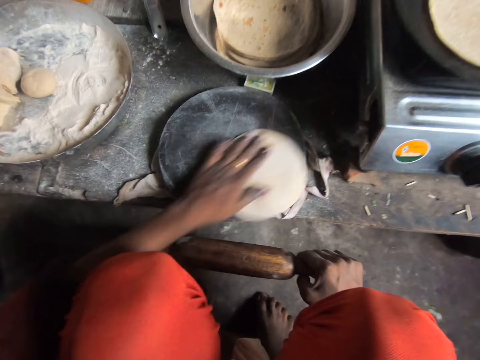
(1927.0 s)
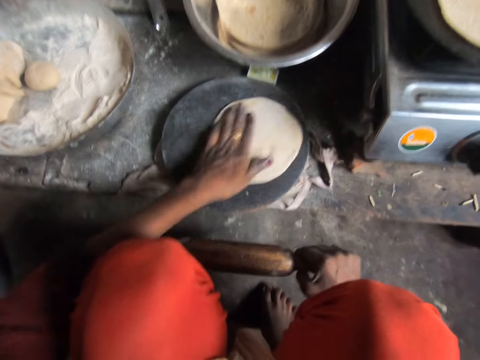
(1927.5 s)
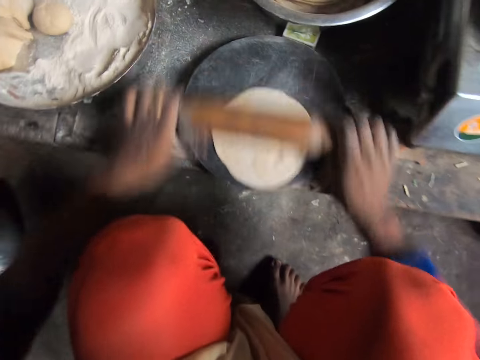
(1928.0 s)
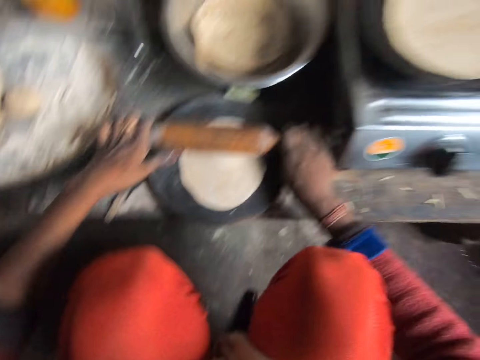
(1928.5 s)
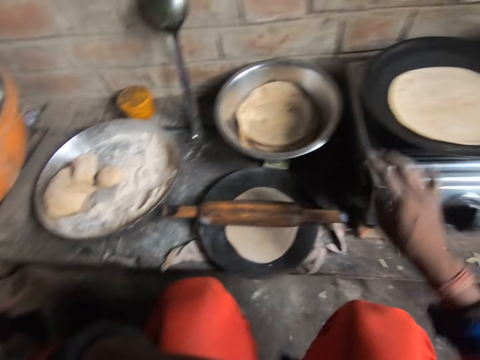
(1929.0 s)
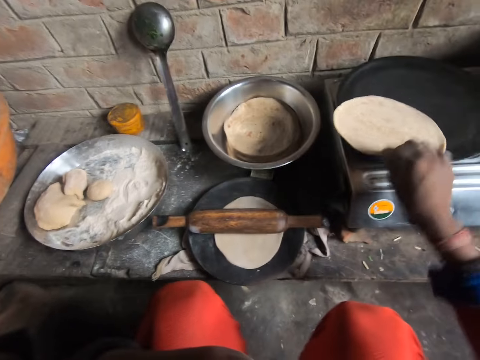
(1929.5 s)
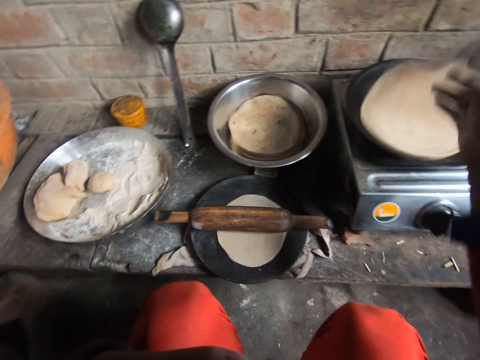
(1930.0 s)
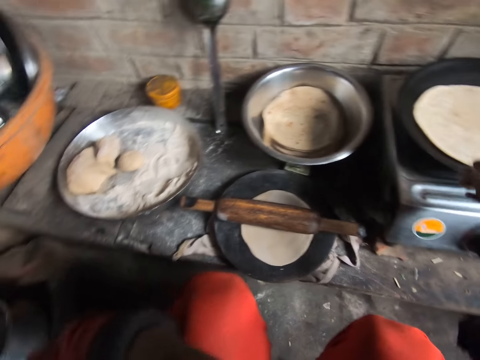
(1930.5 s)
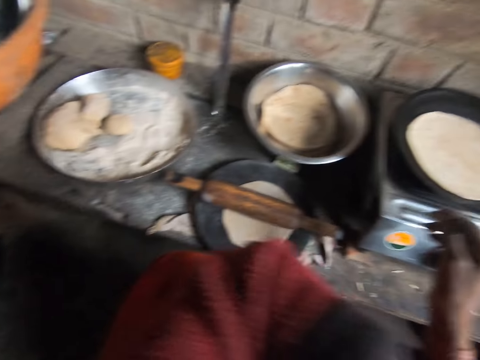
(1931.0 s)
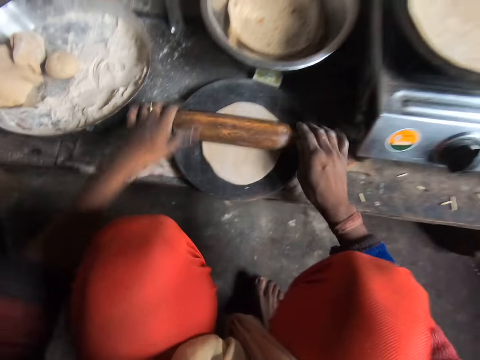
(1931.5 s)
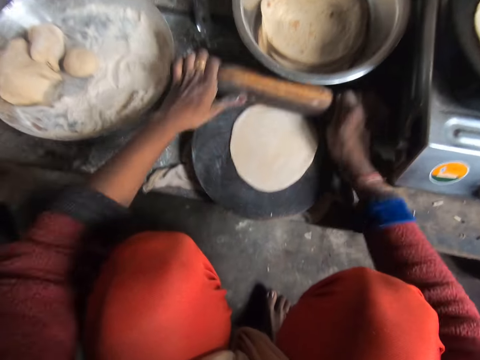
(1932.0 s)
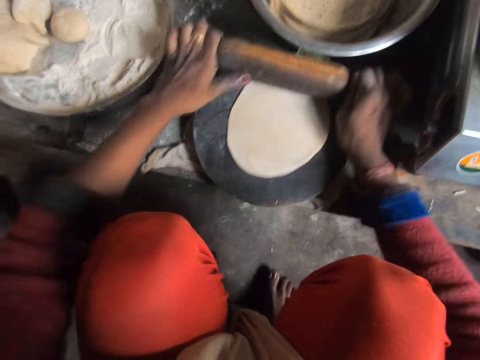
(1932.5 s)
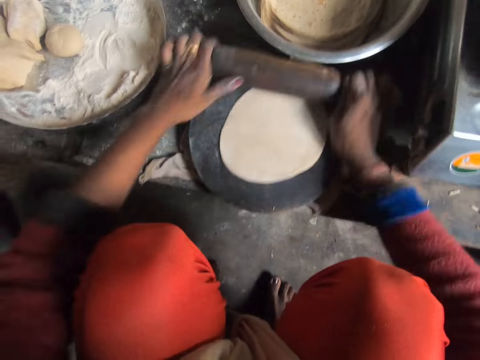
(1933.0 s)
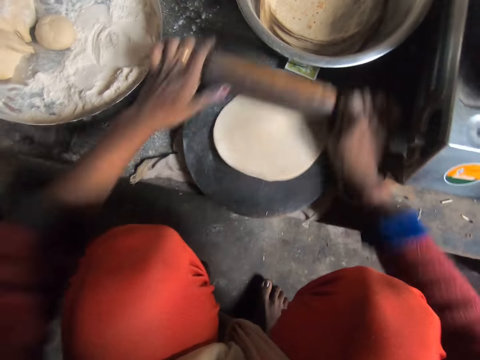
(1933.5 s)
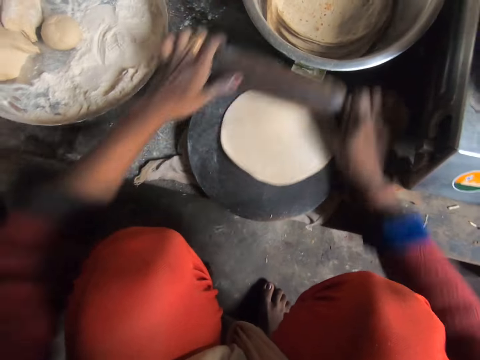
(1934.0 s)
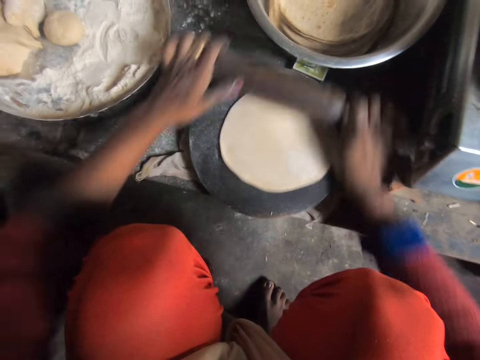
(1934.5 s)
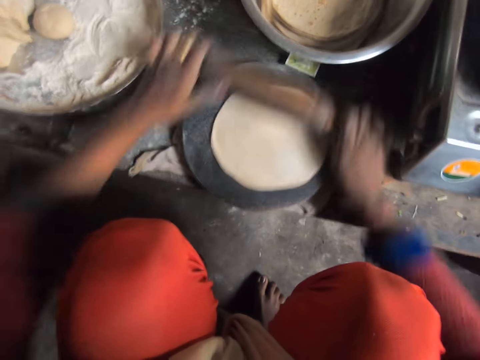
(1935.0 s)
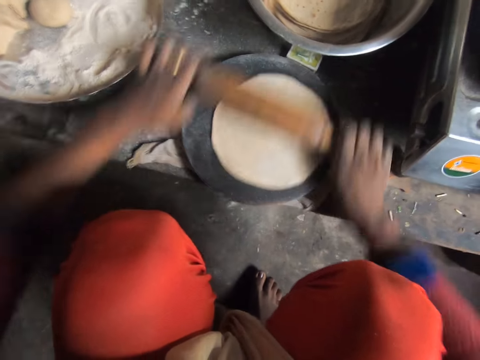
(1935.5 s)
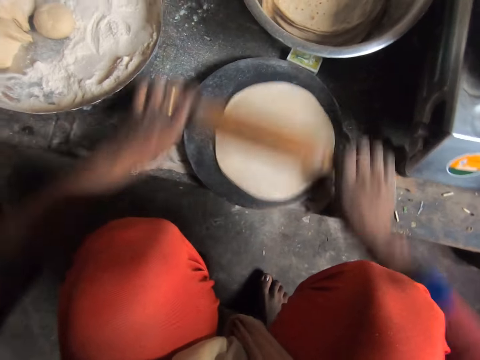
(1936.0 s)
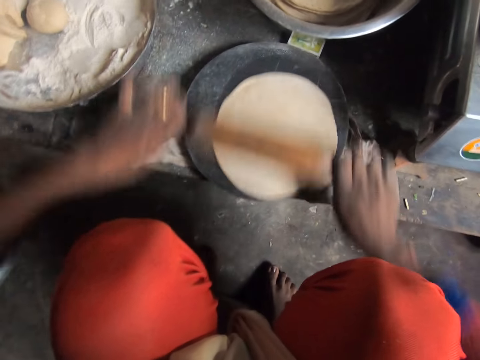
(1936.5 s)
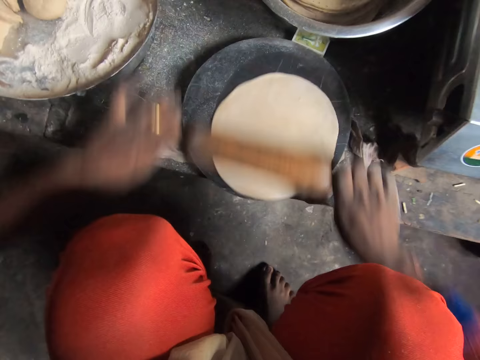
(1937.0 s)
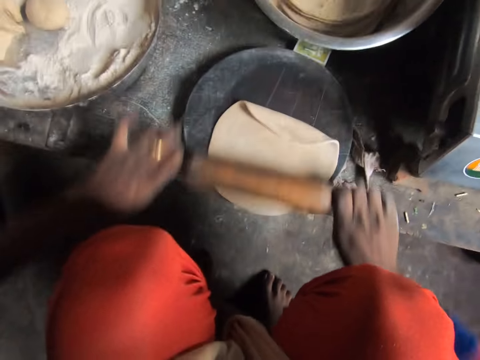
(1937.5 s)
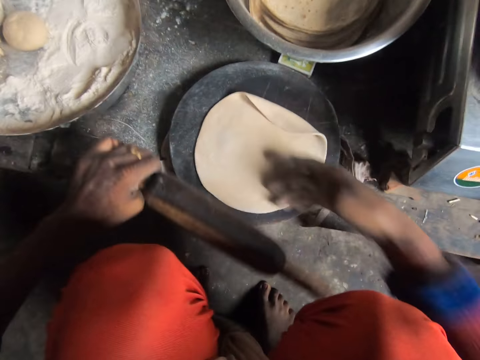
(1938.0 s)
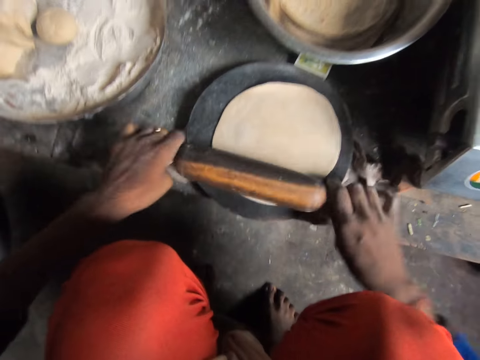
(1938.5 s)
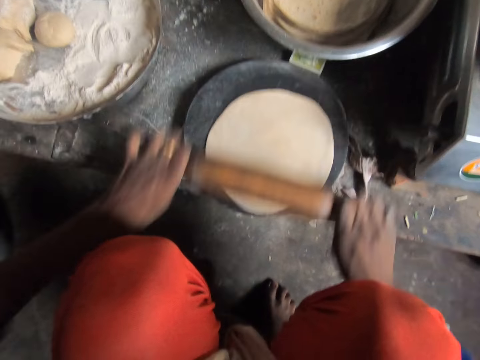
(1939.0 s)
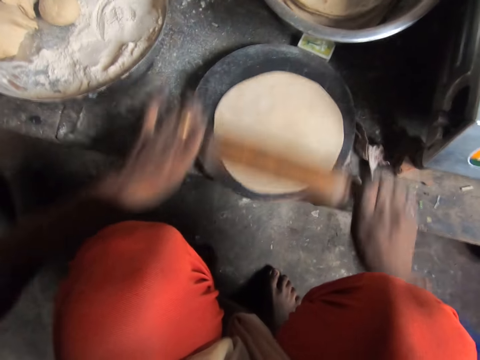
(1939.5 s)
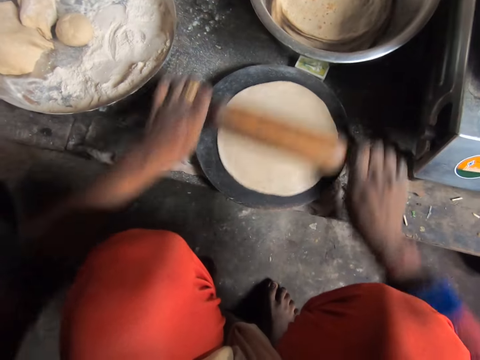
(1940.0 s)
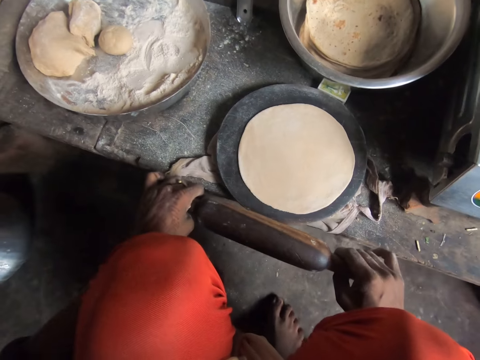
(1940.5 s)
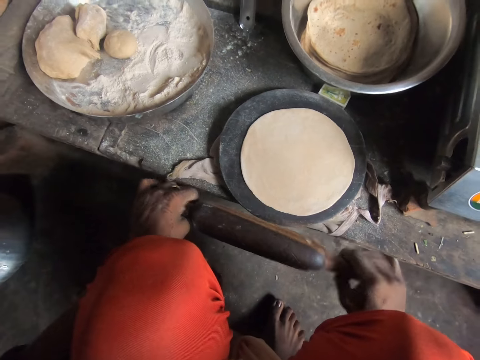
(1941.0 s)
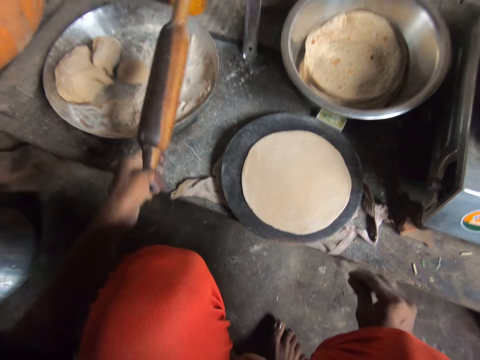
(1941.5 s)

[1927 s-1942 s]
The camera wearer whirls the dough or pancake crust on the rolling board or wooden board. They roll out the pancake crust on the wooden board with the rolling pin. They touch their face. They lift their hand. They turn the pancake or tortilla on the frying pan to the other side. They hold the tortilla. They put down their hand. They roll out the pancake crust on the wooden board with the rolling pin. They straighten the dough. They roll the dough. They interact with a man.

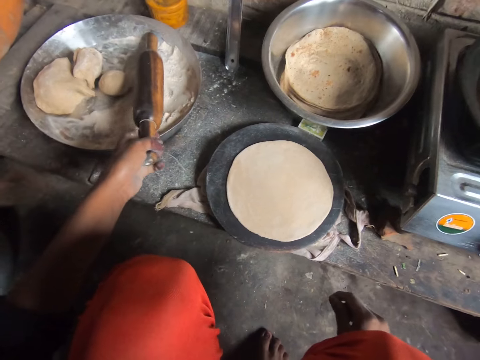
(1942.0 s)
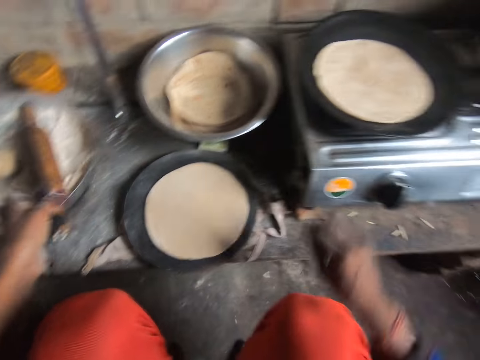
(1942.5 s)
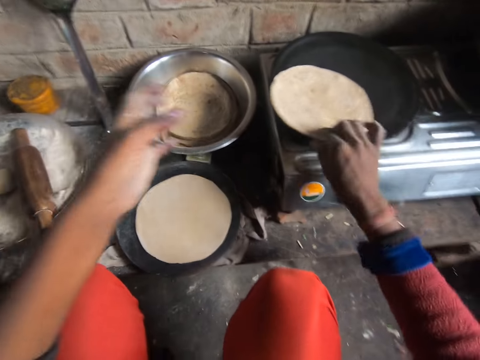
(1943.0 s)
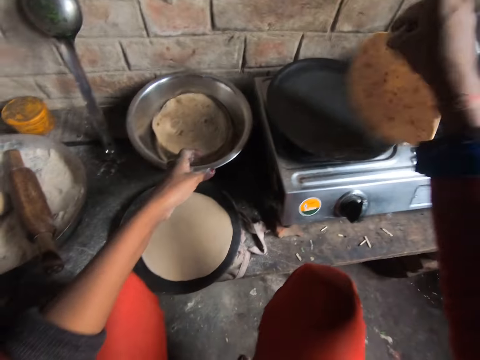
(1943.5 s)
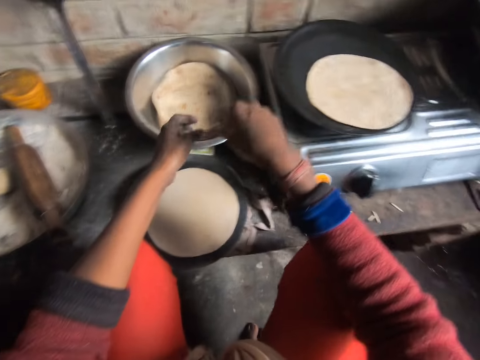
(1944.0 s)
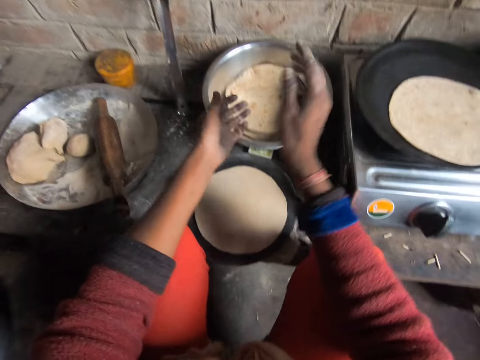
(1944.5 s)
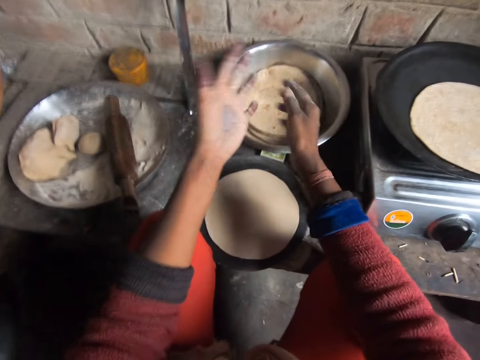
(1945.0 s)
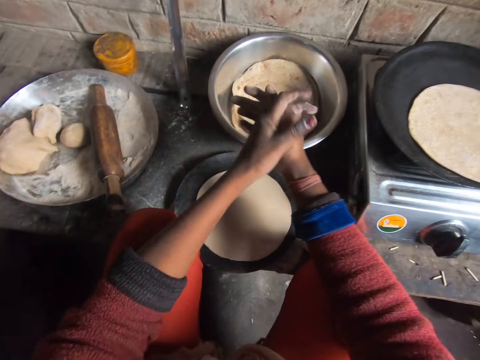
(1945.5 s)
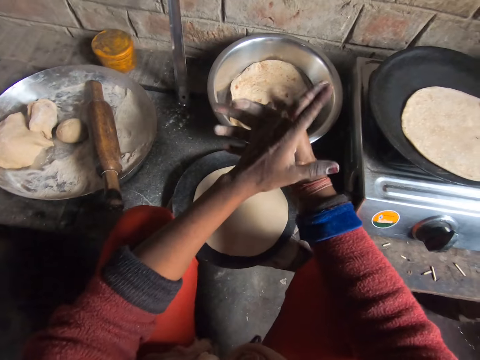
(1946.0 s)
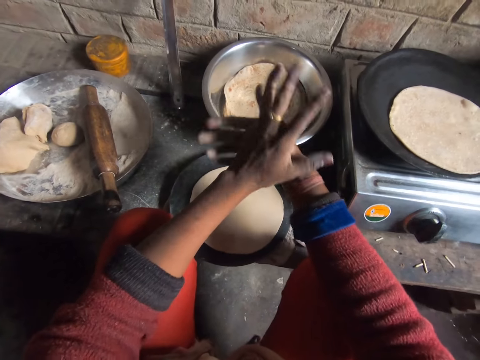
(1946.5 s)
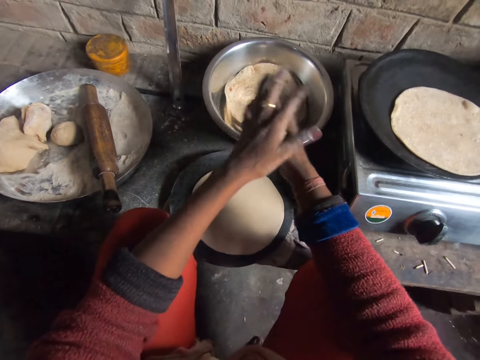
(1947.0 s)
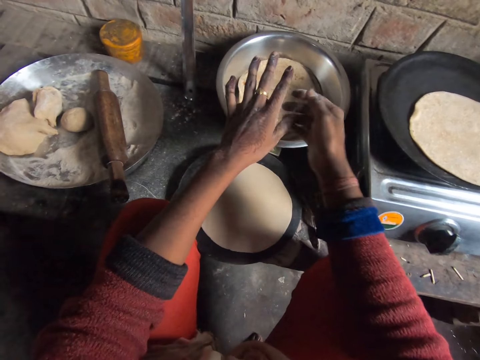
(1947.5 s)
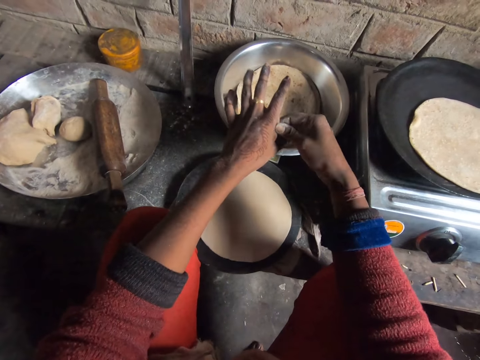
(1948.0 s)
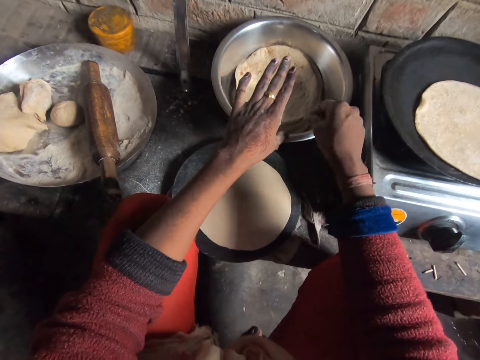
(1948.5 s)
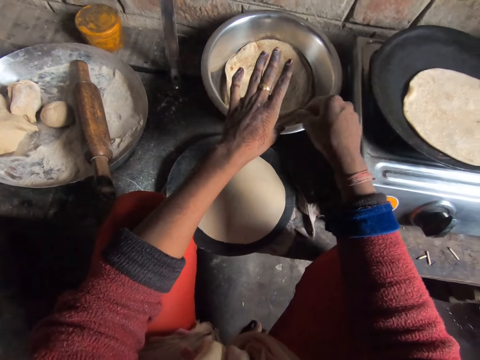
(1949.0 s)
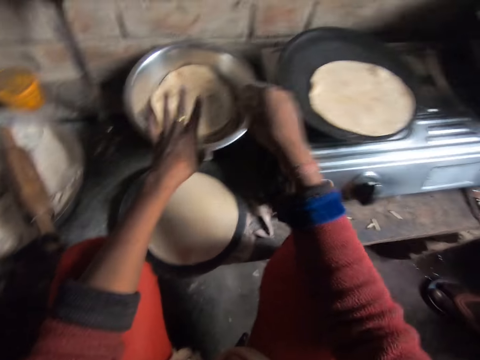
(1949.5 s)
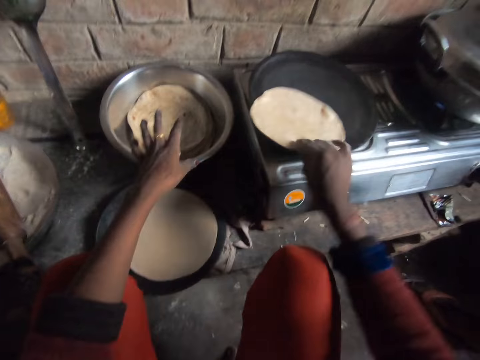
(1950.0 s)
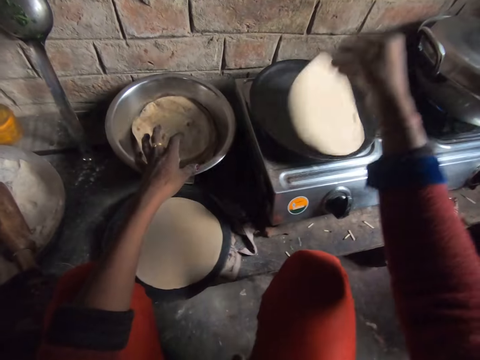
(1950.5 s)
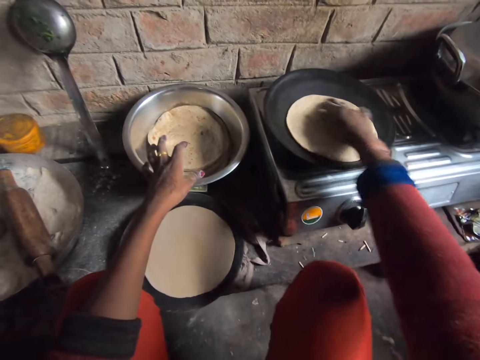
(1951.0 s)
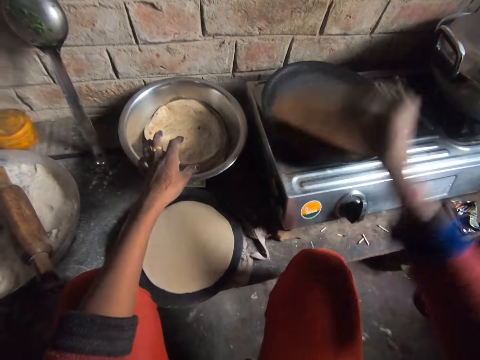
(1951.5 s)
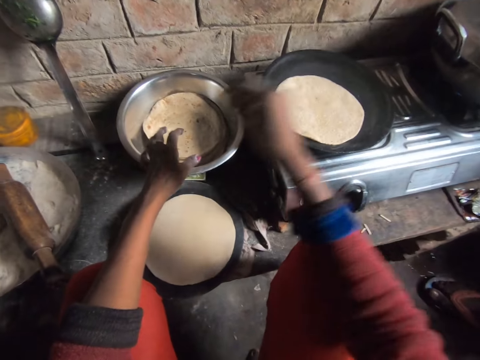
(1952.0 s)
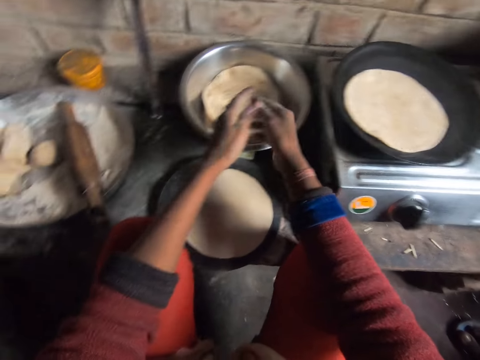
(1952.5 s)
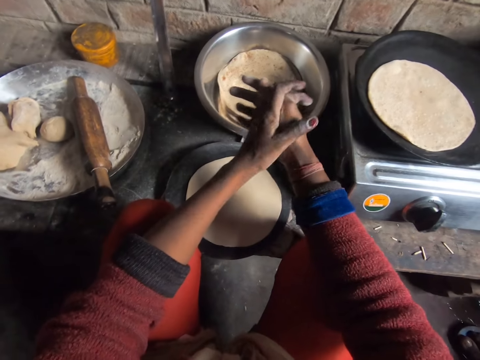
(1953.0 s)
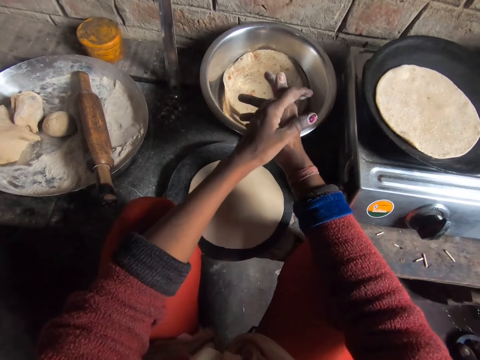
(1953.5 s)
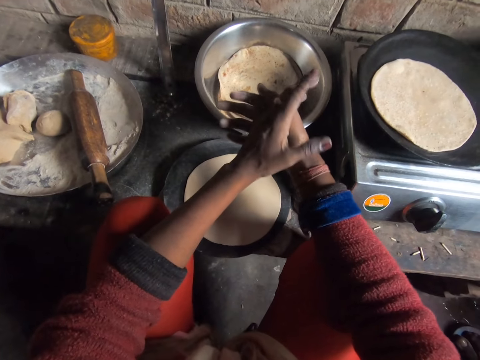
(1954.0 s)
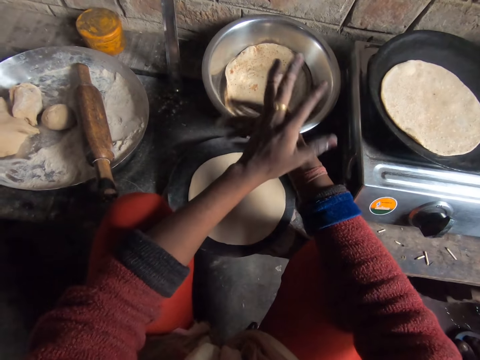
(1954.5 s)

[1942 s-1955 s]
The camera wearer drops the rolling pin in the bowl or on the tray. He turns the pancake or tortilla on the frying pan or flat pan. He holds the tortilla, lifts the tortilla, and puts down the tortilla. He rubs his hands. He turns the pancake on the frying pan. He holds the tortilla. He puts down the tortilla on the flat pan. He holds the tortilla. He puts down the tortilla on the flat pan.
